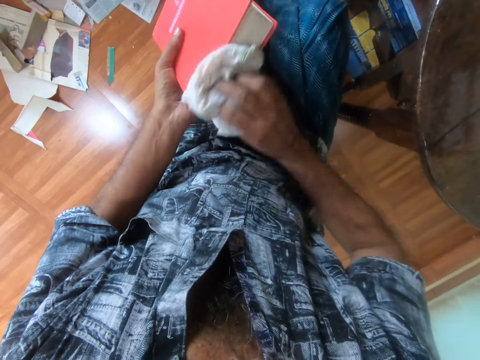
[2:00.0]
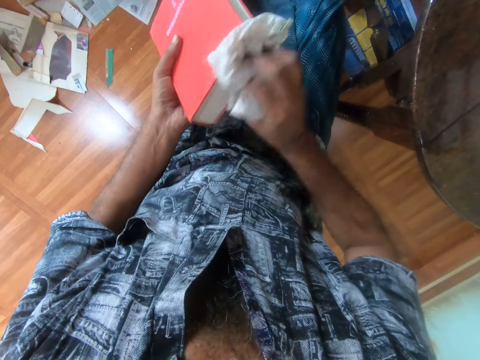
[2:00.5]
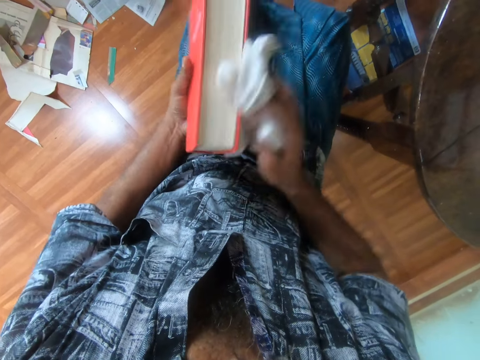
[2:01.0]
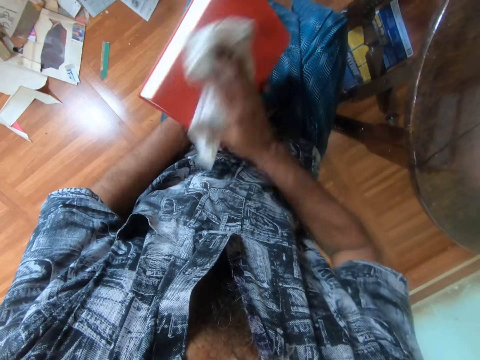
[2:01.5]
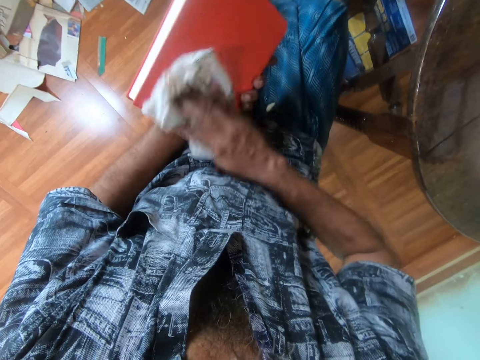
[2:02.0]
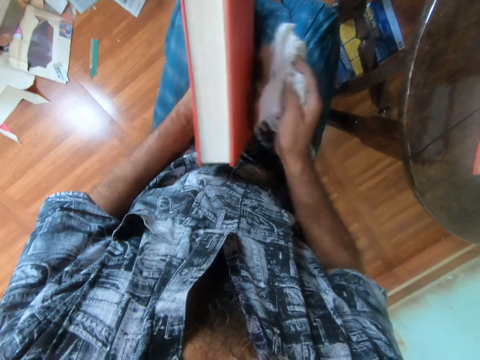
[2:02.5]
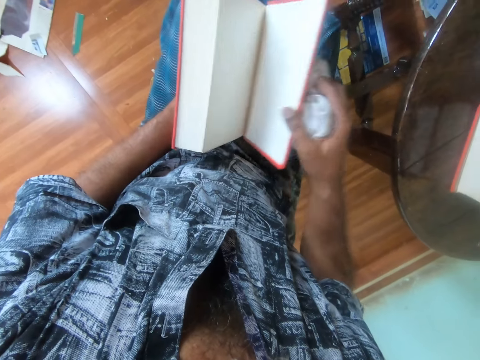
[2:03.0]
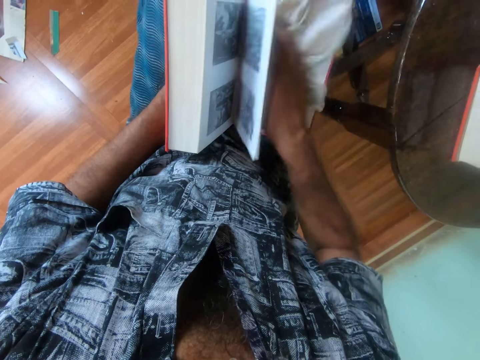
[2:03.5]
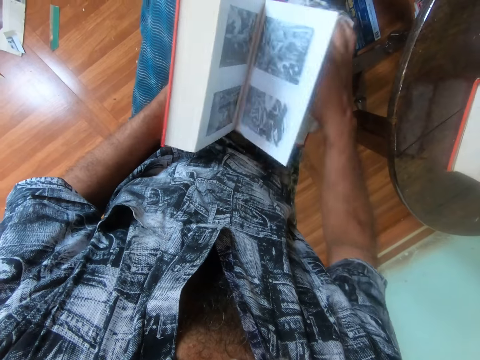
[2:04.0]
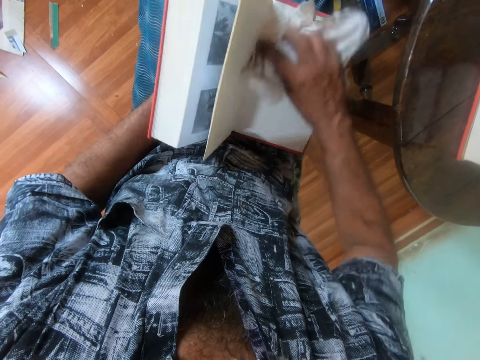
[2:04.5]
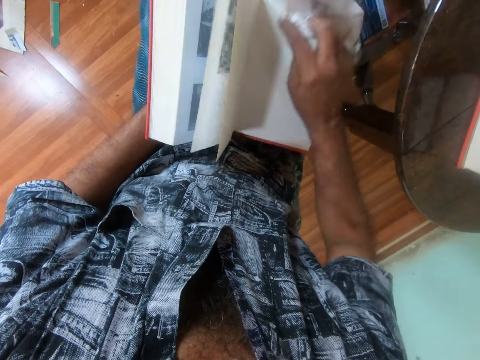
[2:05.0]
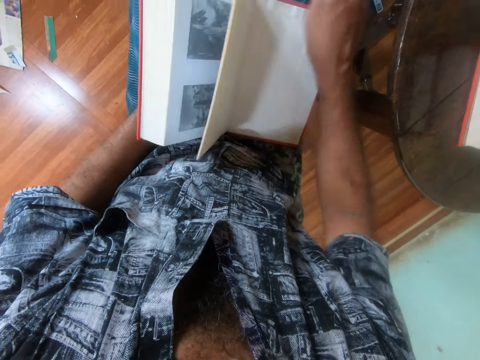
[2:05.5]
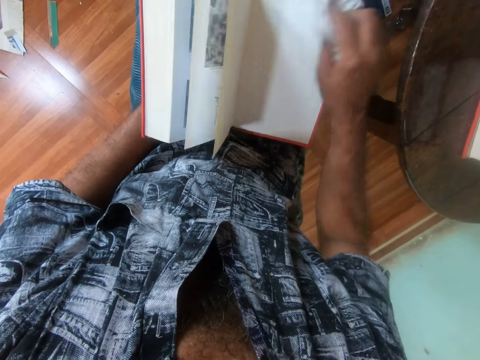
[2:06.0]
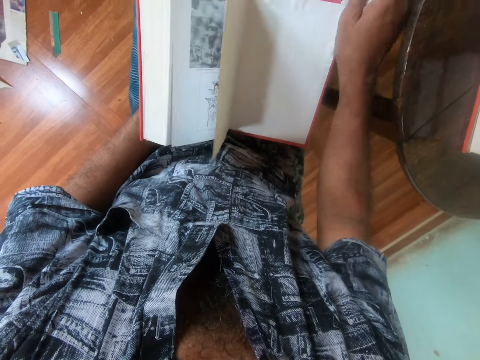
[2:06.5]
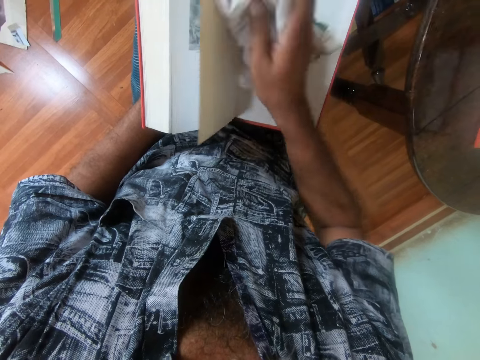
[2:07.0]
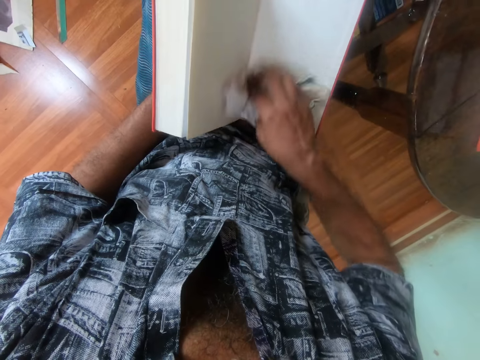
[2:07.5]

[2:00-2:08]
The camera wearer opens the back cover of the book with his right hand. He cleans the book with the cloth in his right hand.

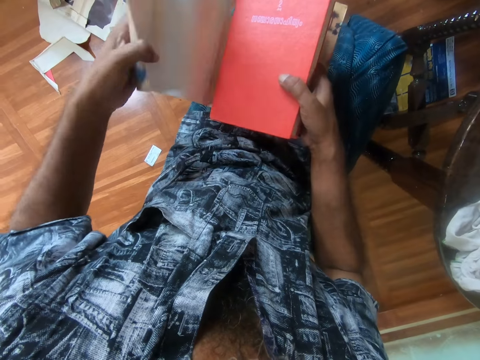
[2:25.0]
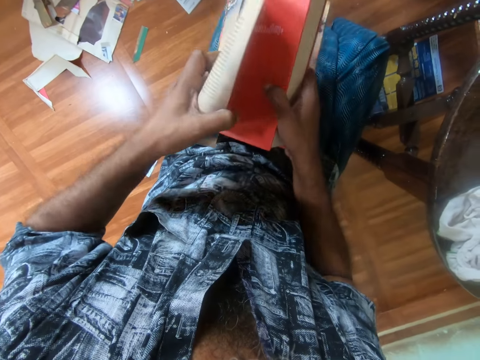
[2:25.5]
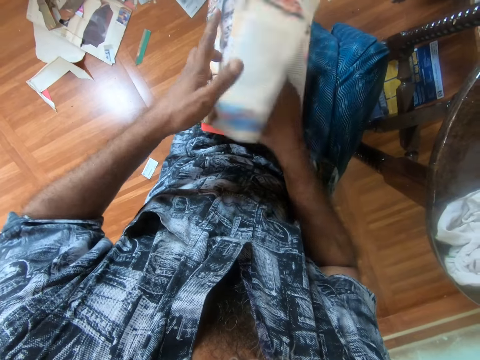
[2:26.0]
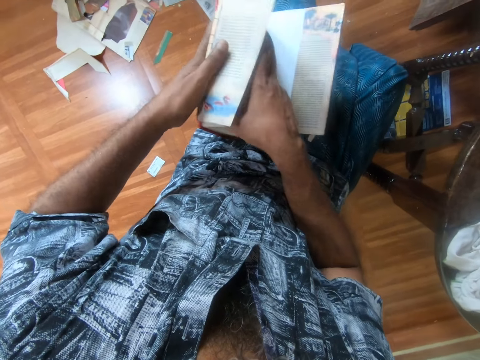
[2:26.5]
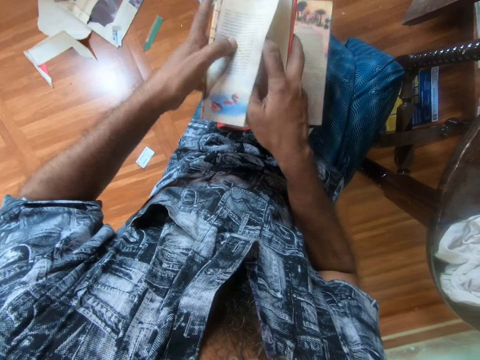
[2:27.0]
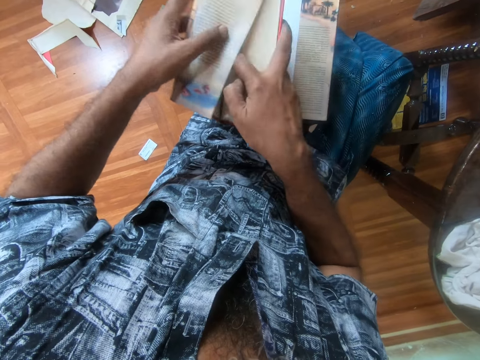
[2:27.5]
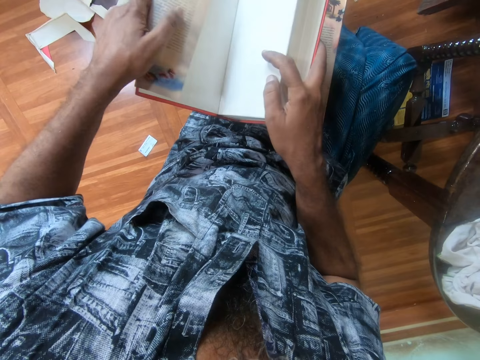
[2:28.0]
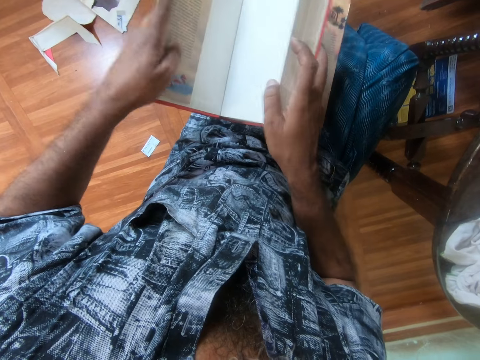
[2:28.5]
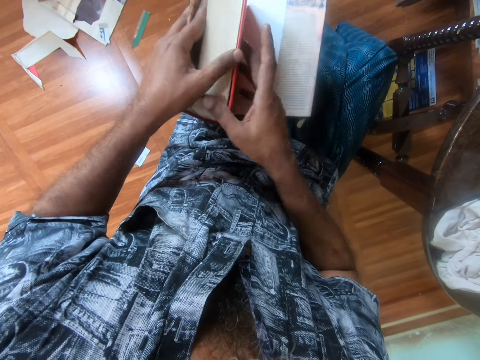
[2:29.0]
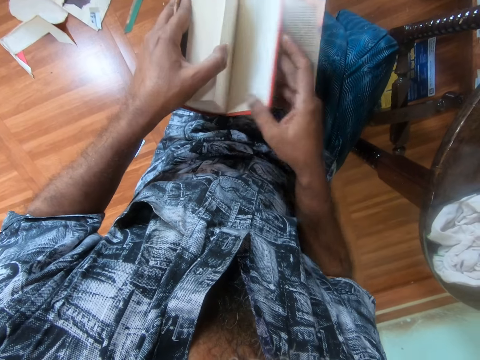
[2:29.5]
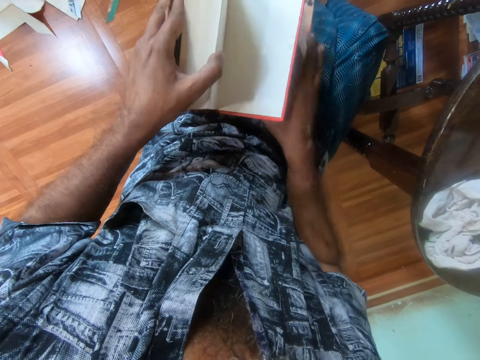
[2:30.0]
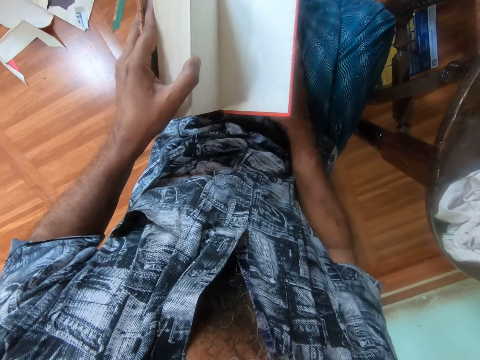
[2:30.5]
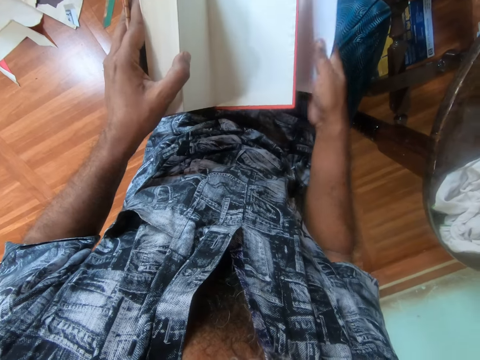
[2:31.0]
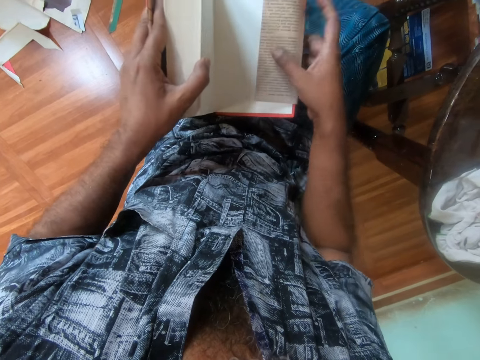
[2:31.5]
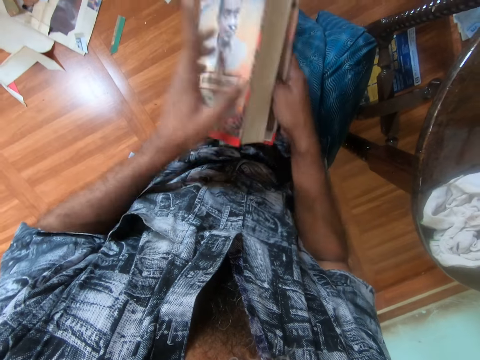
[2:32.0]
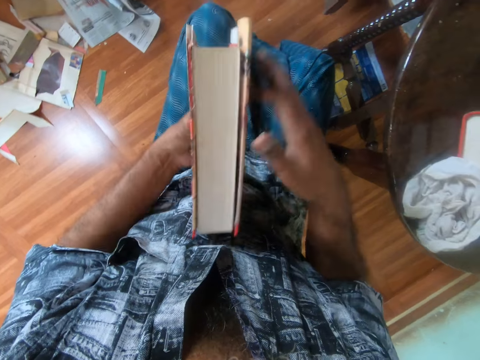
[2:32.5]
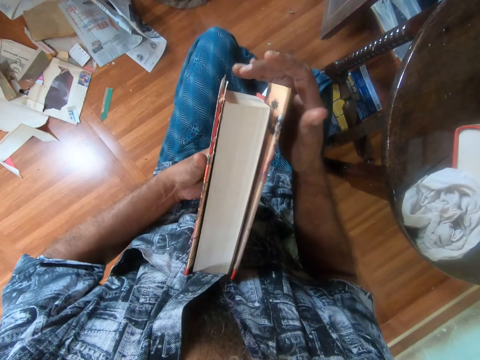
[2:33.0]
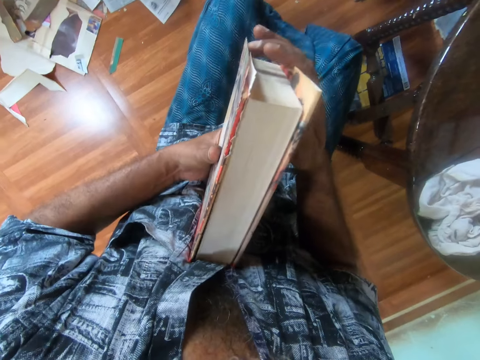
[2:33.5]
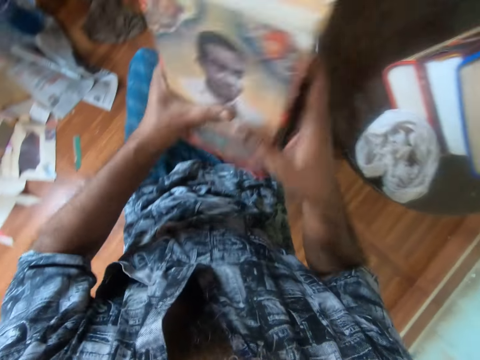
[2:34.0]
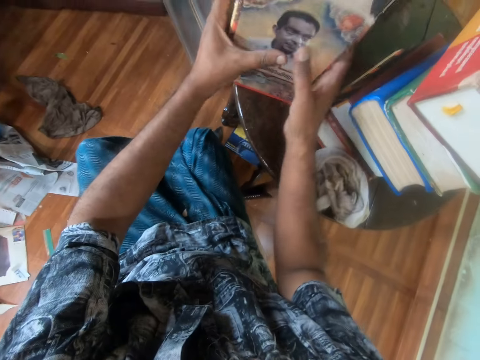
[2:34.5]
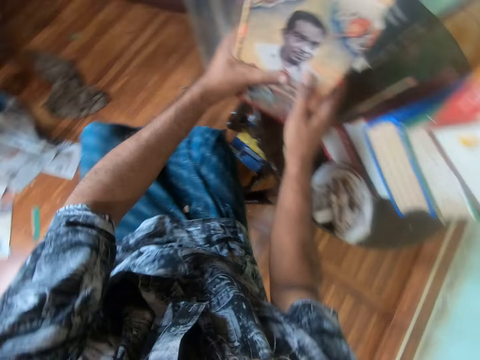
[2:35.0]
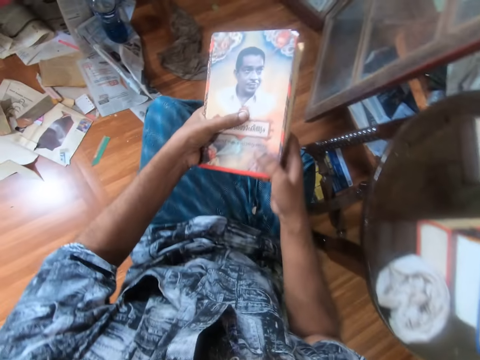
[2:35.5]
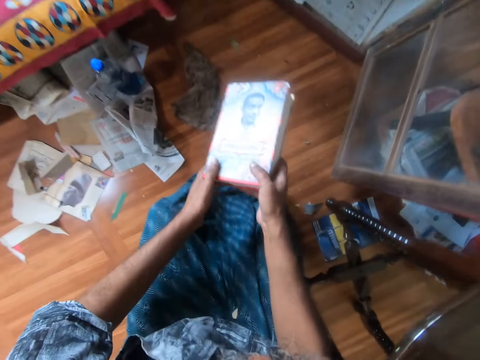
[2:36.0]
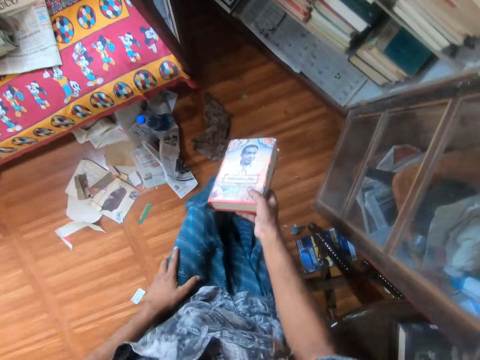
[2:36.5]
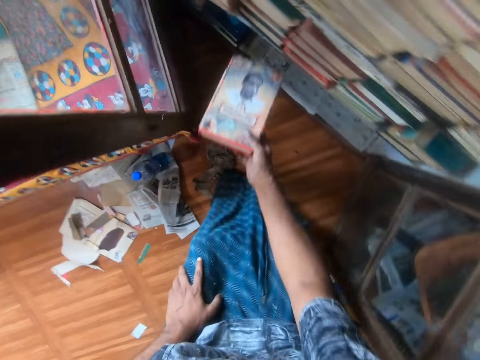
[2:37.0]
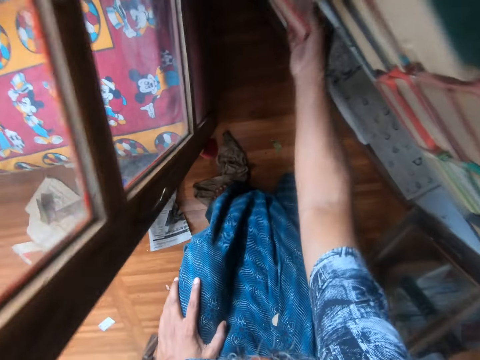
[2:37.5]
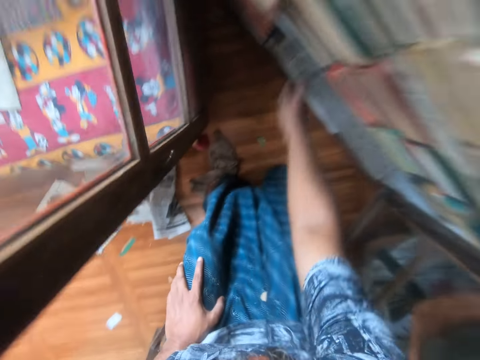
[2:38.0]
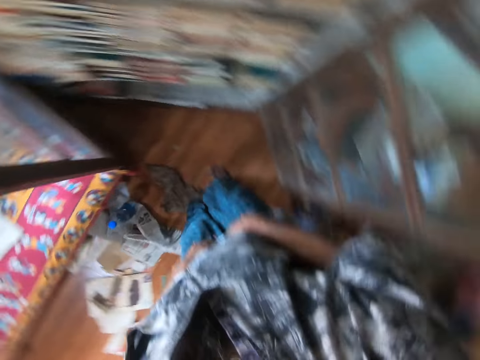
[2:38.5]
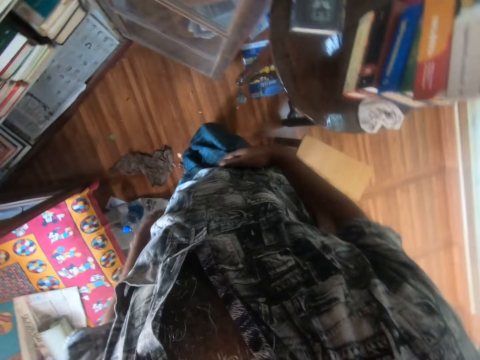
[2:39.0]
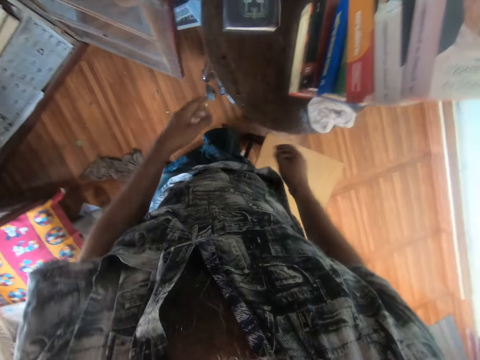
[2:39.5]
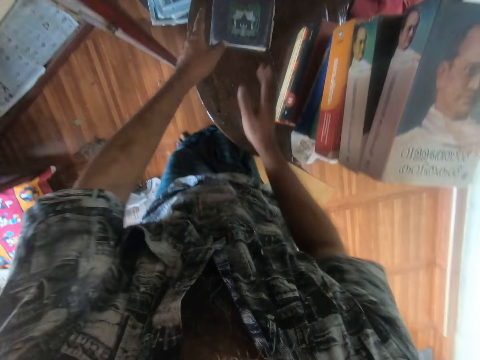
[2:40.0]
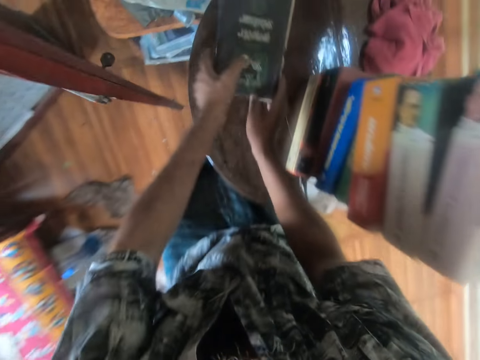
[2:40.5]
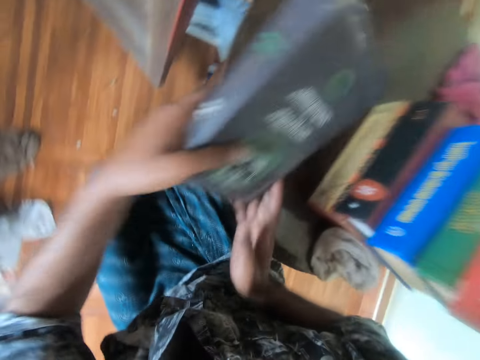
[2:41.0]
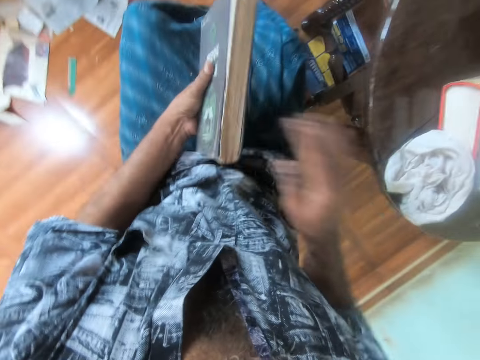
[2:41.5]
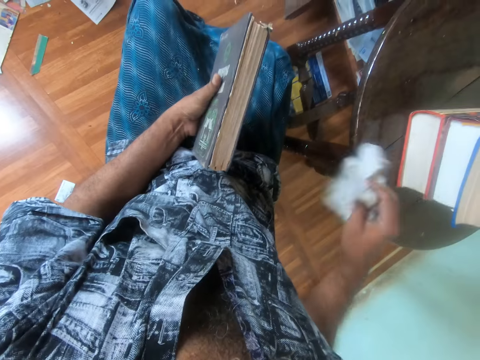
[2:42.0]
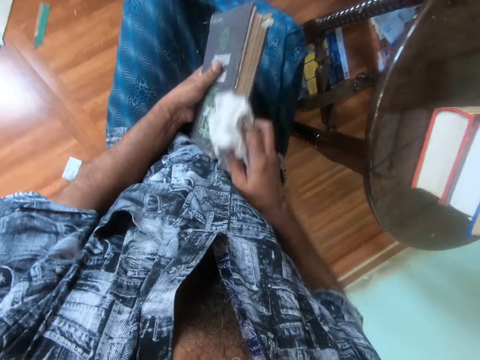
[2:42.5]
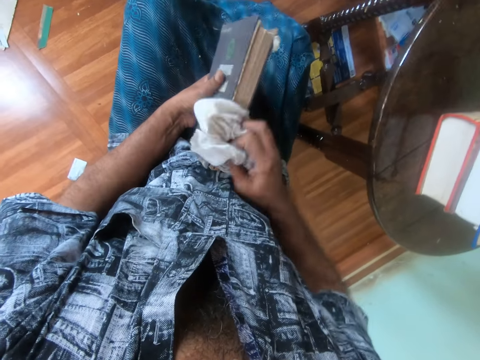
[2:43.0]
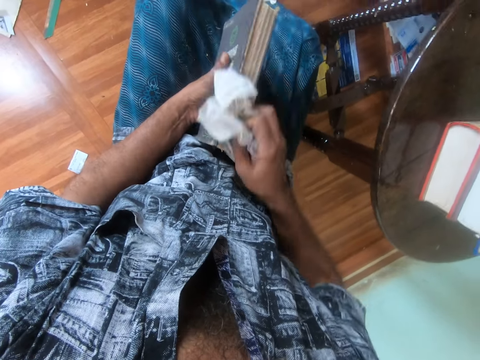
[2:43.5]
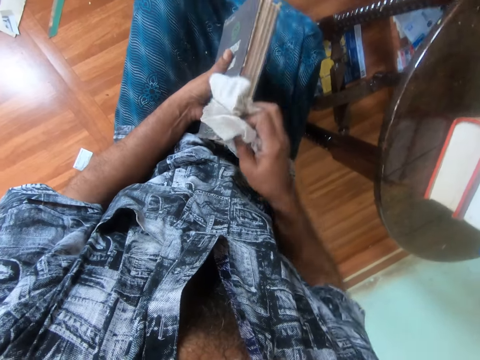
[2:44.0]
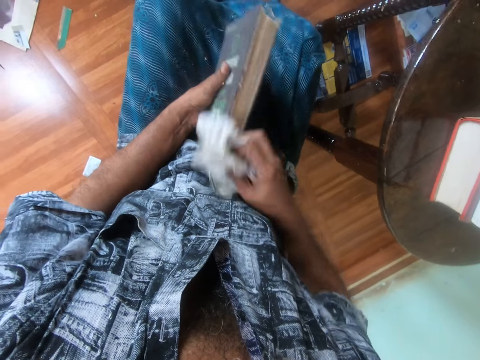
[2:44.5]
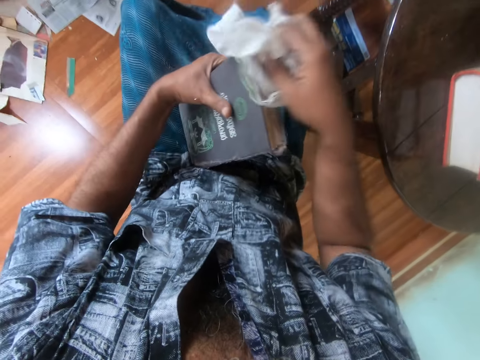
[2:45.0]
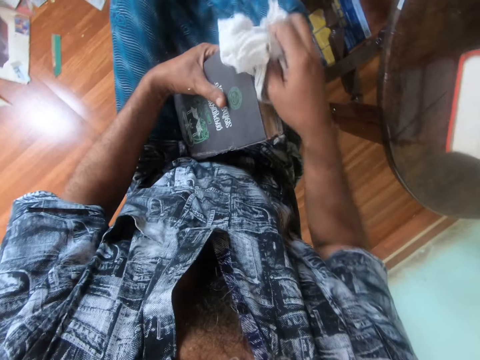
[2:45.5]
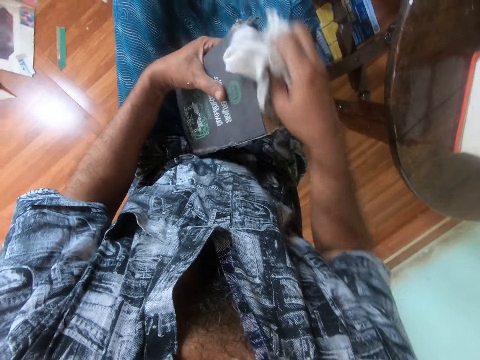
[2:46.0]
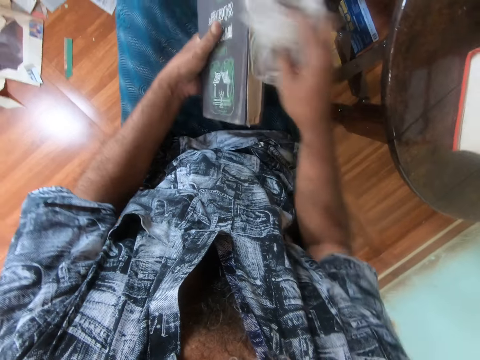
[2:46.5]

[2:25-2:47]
The camera wearer folds the case wrap to the book with both hands. He passes the book in both hands to his left hand. He adjusts the case wrap with his right hand. He hits the book on the table with both hands. He stands up from the stool, removes his left hand from the book and places his left hand on his left lap. He drops the book on the book shelf with his right hand. He picks up the book on the table with both hands. He sits on the stool. He passes the book in both hands to his left hand. He picks up the cloth from the table with his right hand. He cleans the book in his left hand with the cloth in his right hand.
